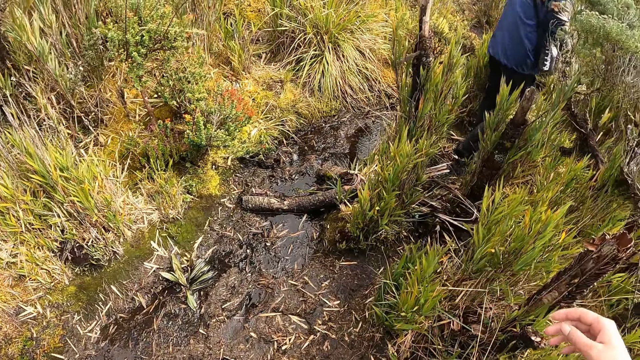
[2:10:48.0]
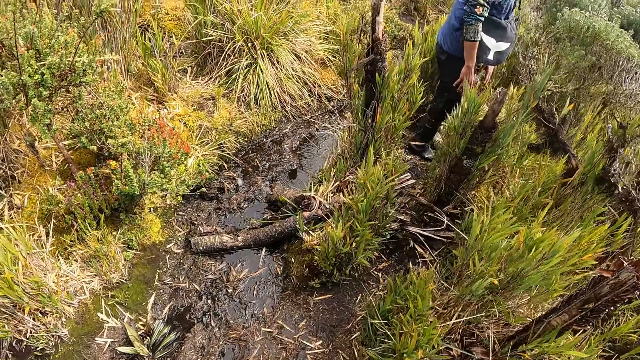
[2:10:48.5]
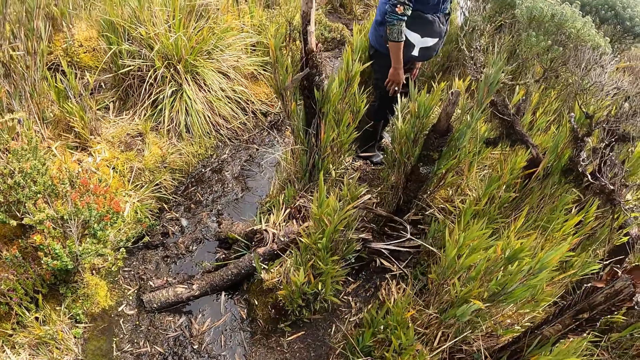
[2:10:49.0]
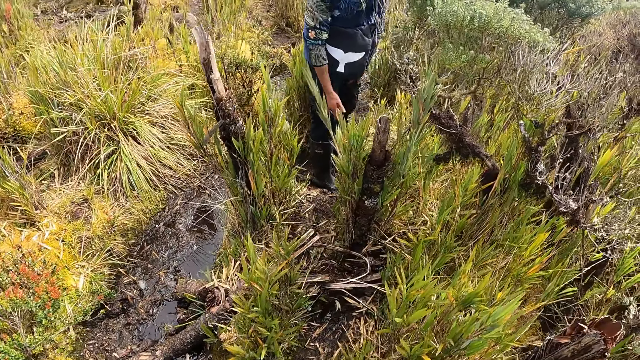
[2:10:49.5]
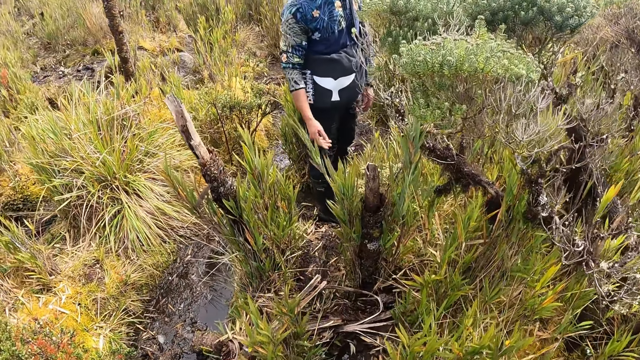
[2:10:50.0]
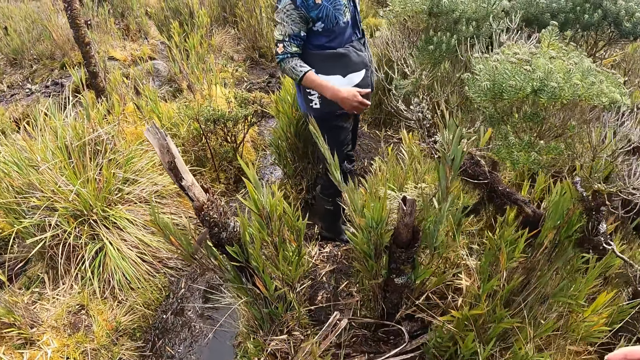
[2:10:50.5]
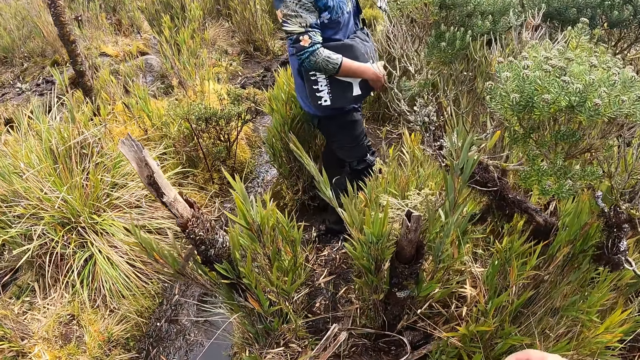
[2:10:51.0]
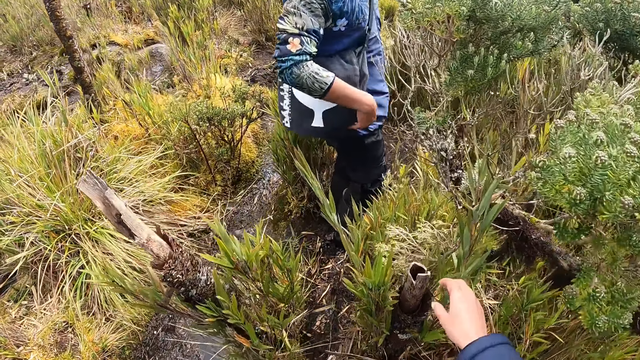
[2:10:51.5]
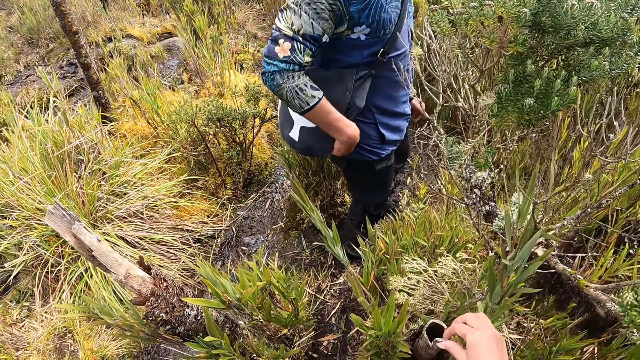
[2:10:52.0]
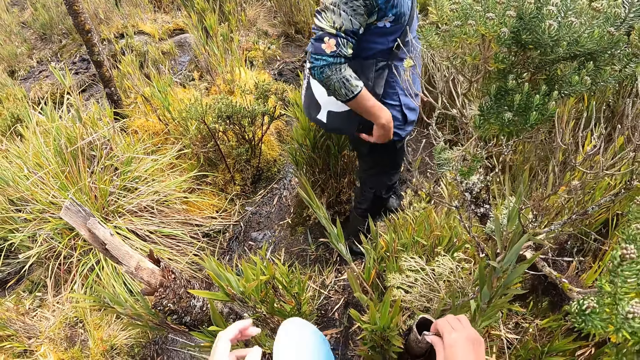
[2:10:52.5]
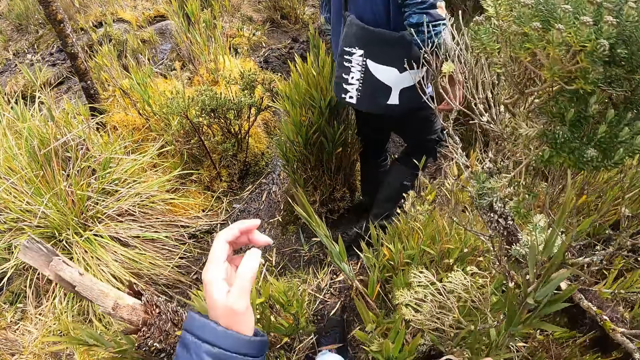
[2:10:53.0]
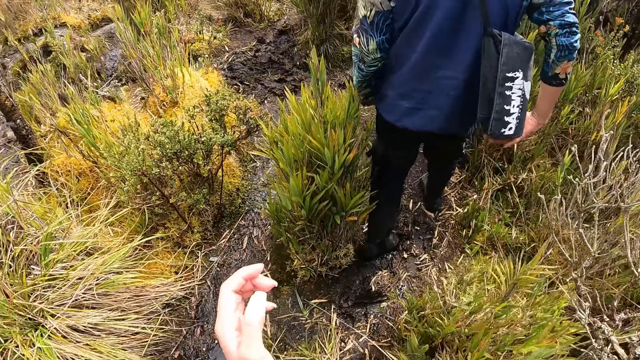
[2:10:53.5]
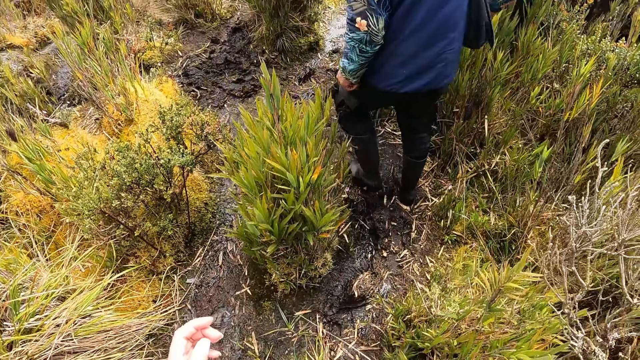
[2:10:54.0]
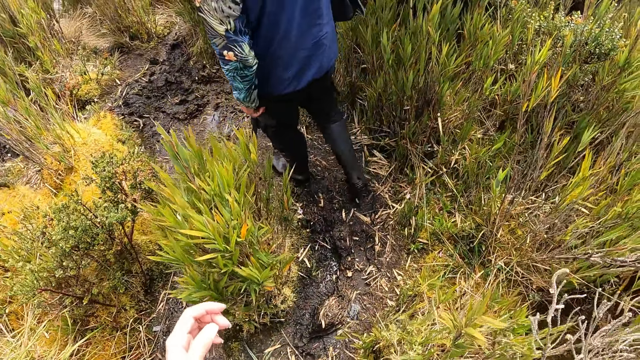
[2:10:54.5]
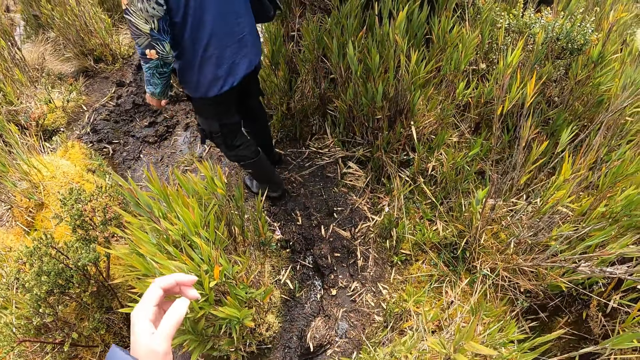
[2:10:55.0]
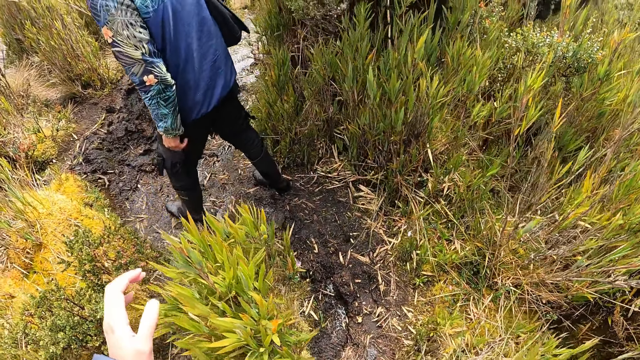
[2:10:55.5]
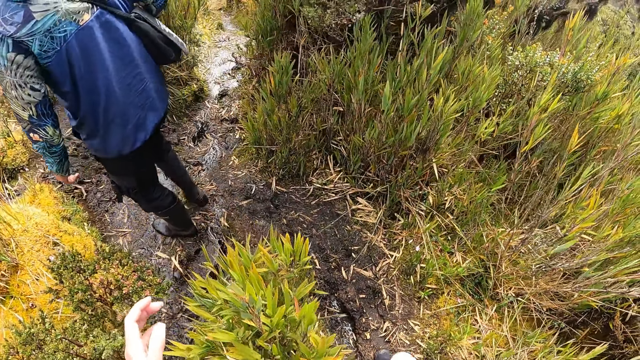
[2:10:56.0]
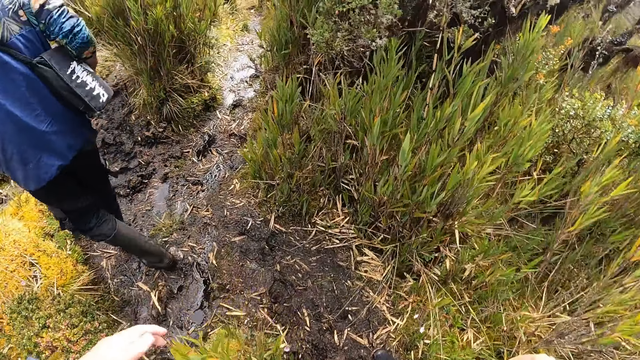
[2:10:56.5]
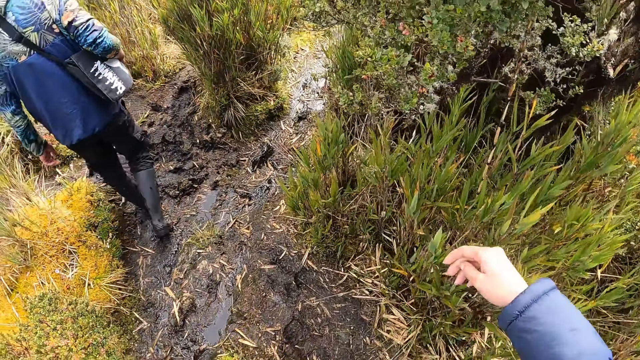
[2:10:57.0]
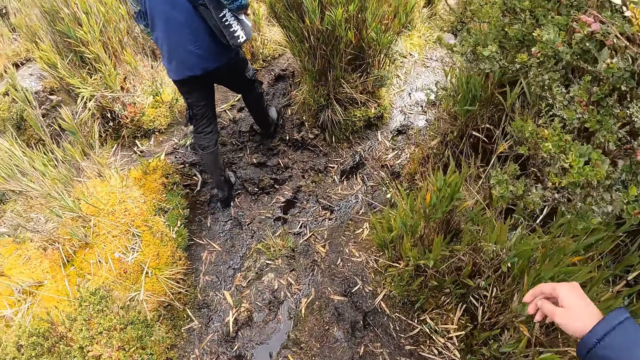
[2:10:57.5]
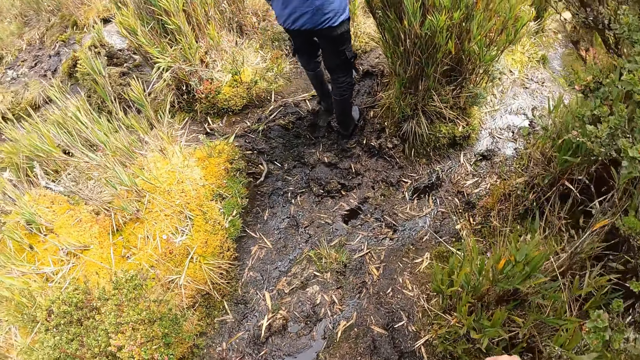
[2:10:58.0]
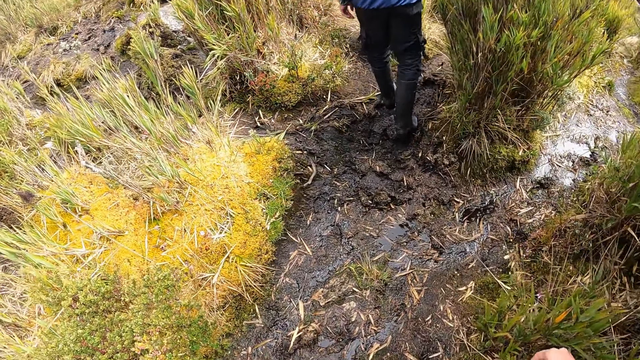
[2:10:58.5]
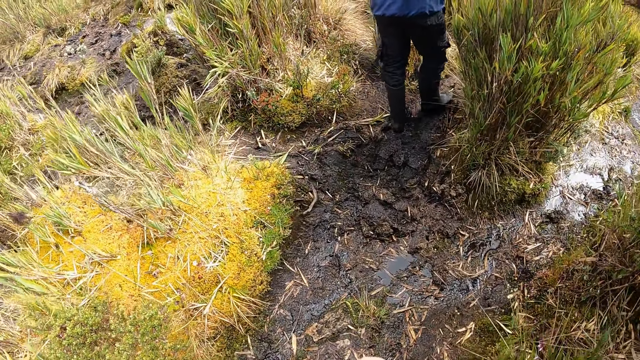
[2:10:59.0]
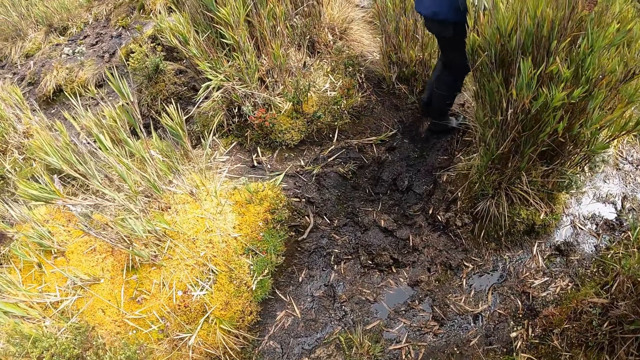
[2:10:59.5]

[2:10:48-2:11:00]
A man interacts with the camera wearer. The camera wearer holds a stick with his right hand. He walks around.

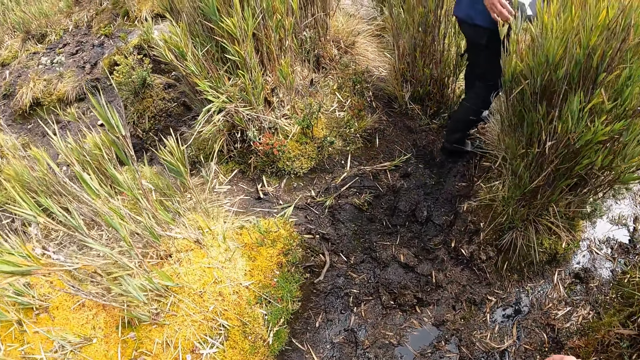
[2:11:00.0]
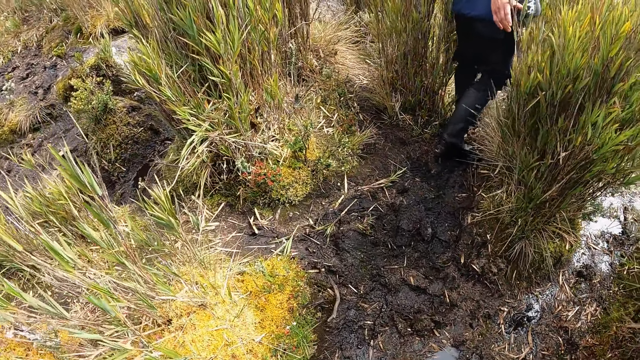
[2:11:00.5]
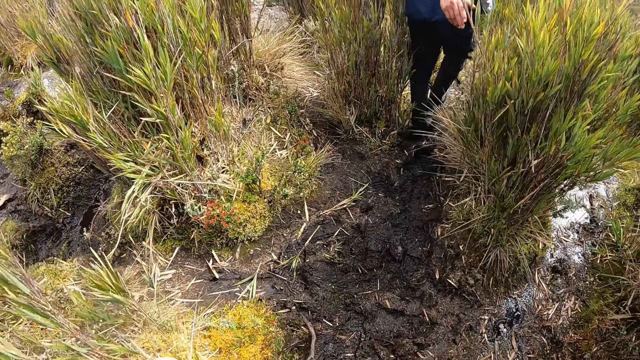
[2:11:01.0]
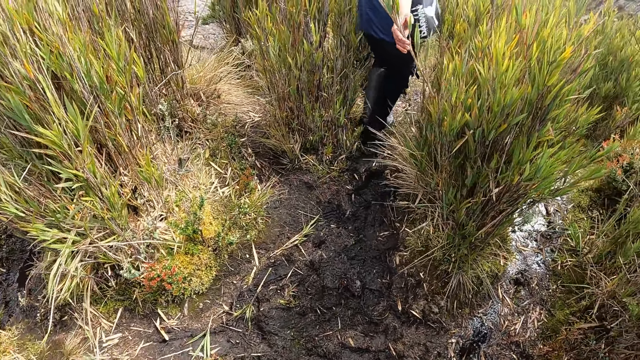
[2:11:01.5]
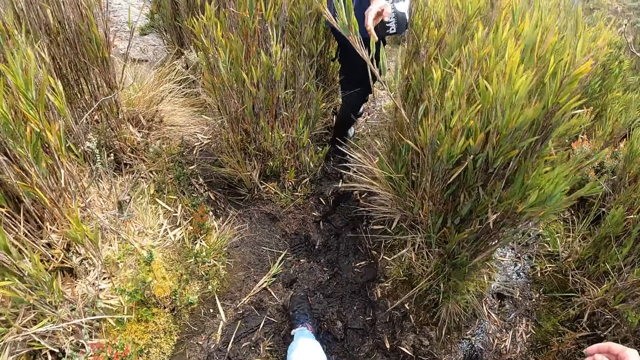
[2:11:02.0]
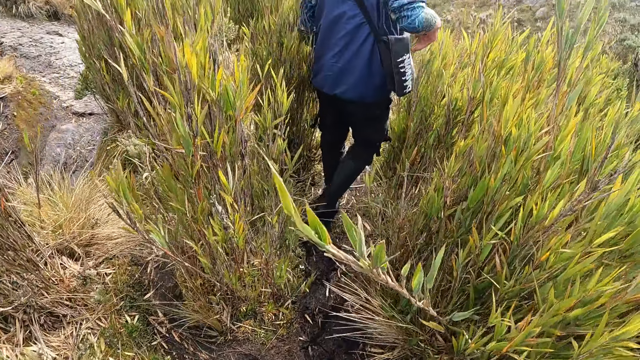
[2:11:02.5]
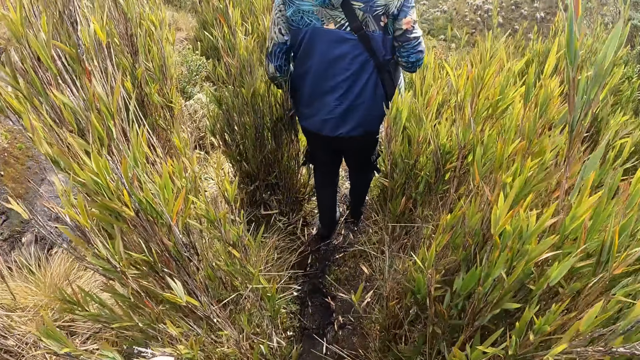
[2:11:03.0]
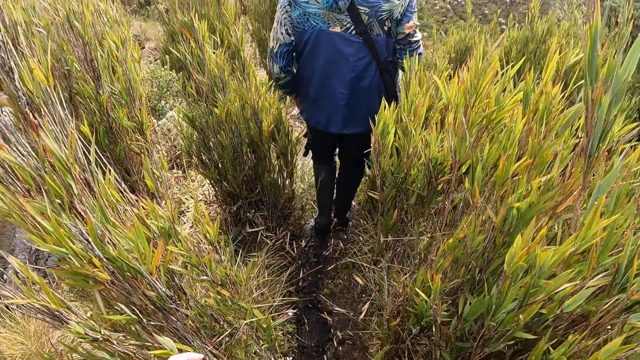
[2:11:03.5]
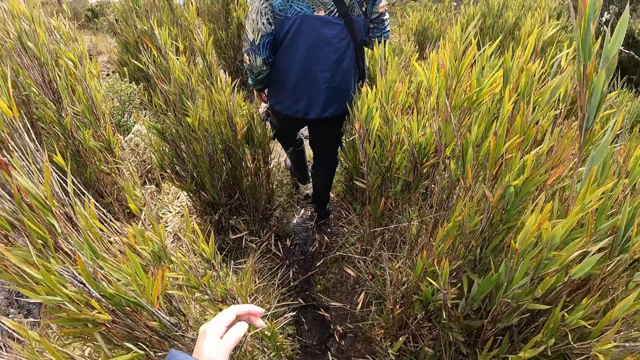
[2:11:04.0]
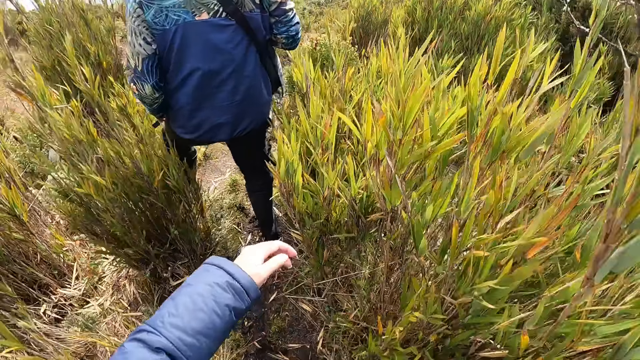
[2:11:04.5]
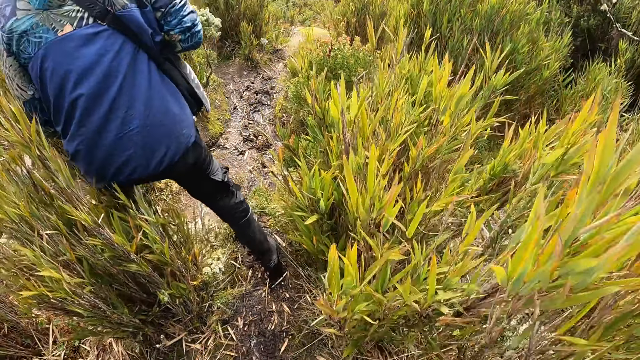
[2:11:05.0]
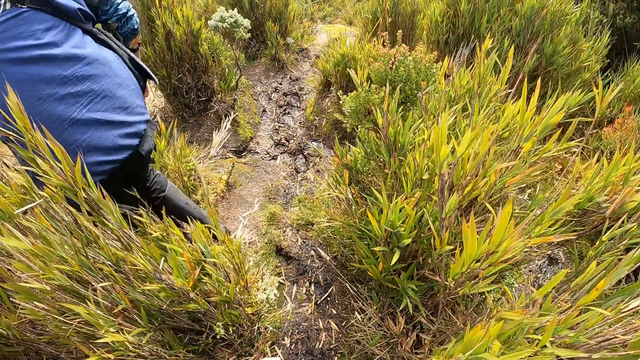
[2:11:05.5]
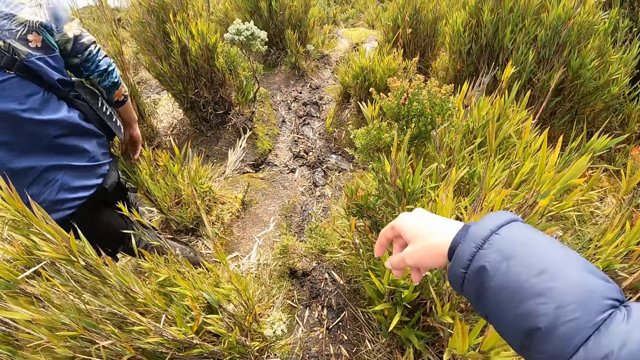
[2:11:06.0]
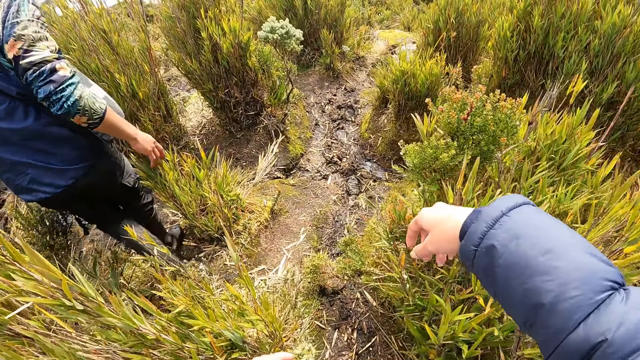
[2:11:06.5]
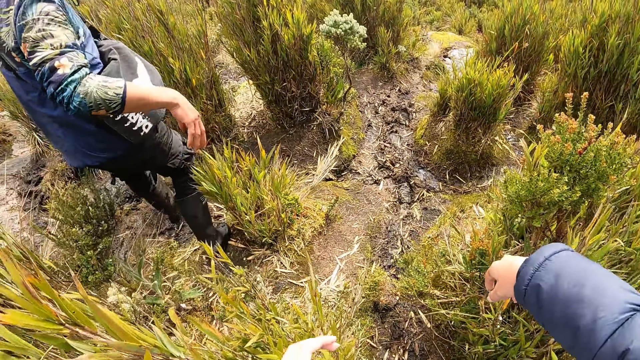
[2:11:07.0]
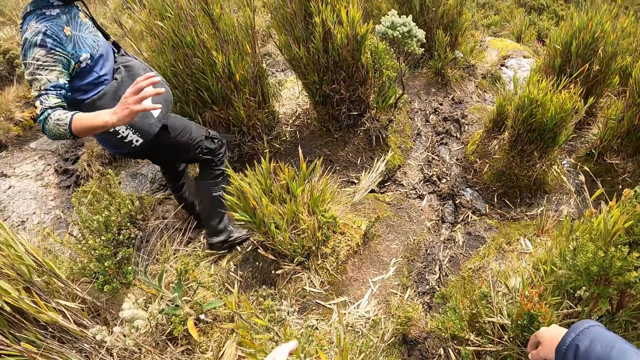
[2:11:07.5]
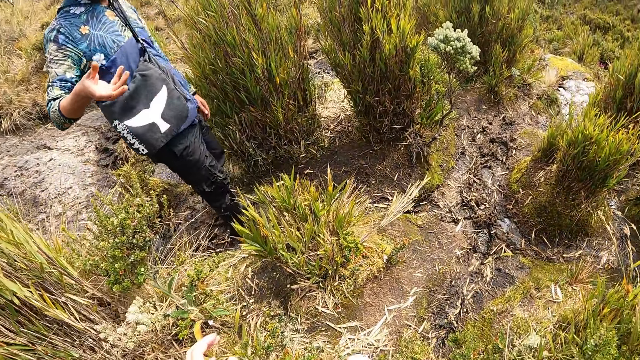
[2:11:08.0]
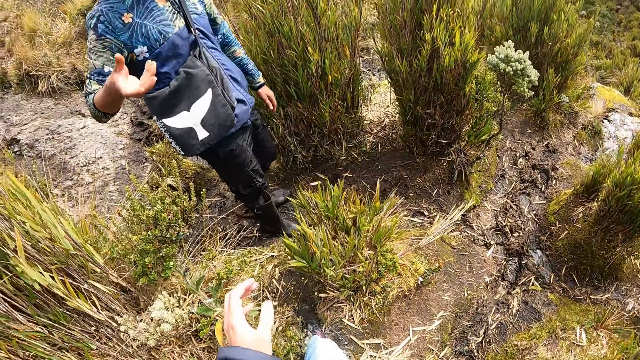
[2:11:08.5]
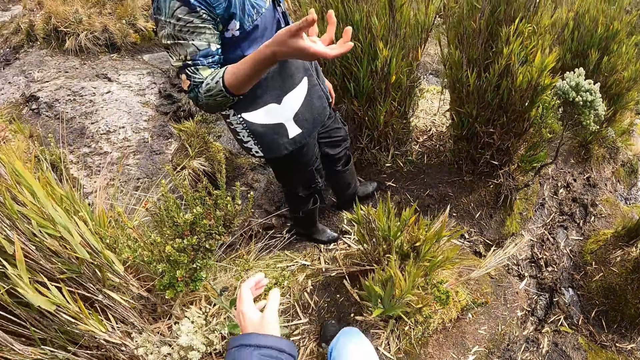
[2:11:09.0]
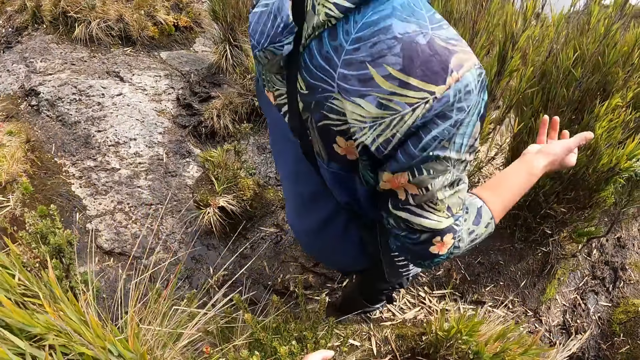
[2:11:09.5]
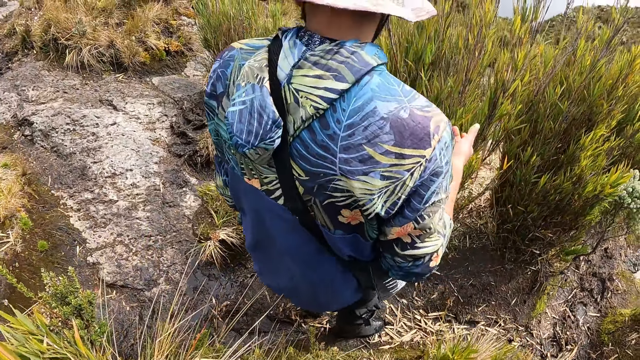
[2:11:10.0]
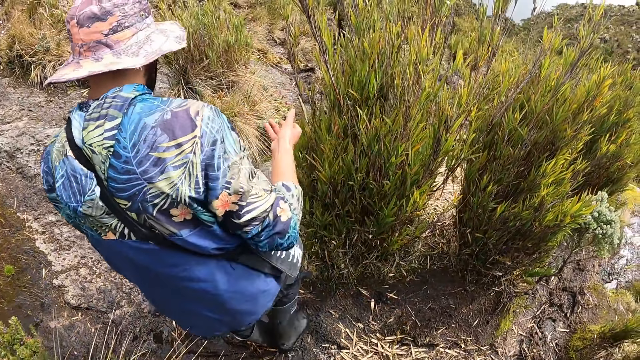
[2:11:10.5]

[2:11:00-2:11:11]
The man interacts with the camera wearer. The man lifts a hand and looks at the camera wearer.
